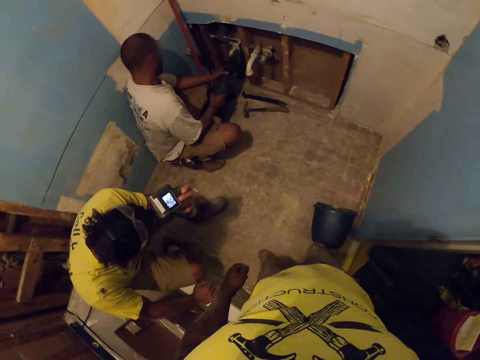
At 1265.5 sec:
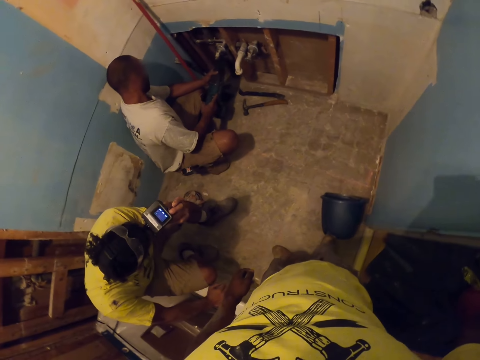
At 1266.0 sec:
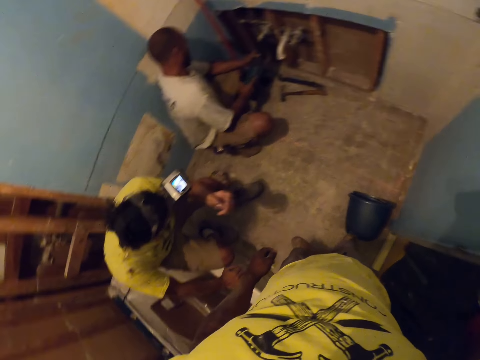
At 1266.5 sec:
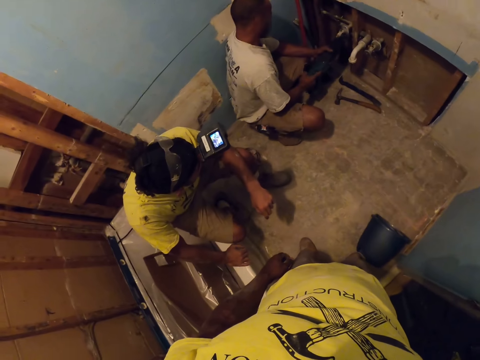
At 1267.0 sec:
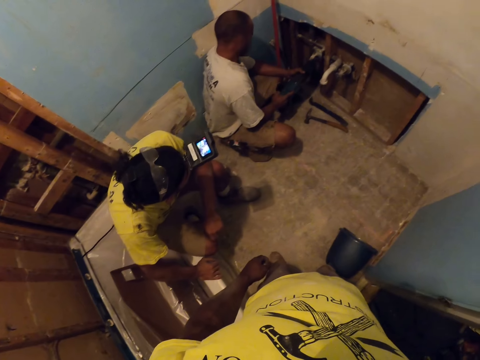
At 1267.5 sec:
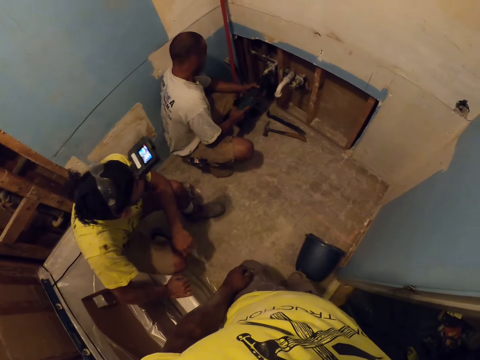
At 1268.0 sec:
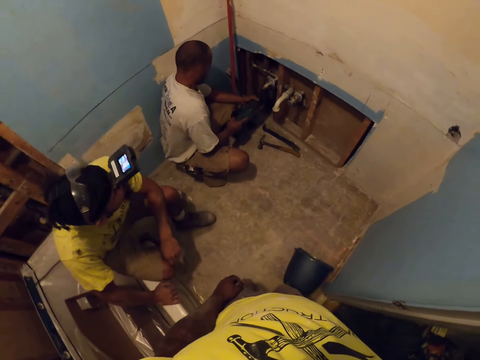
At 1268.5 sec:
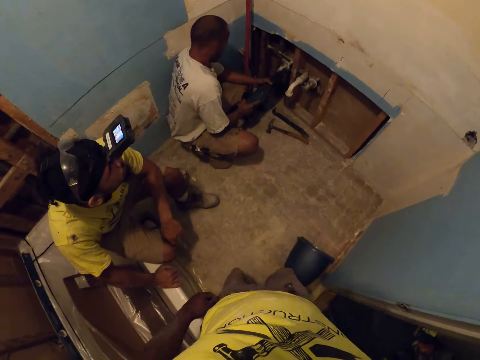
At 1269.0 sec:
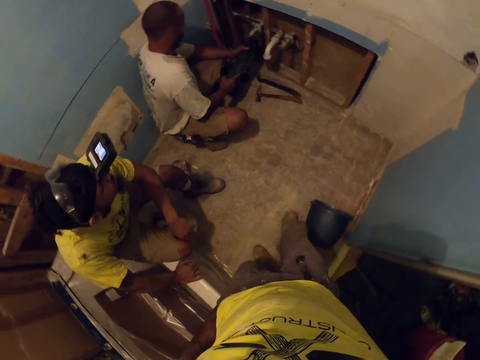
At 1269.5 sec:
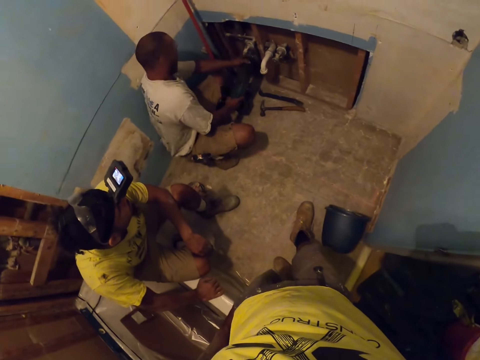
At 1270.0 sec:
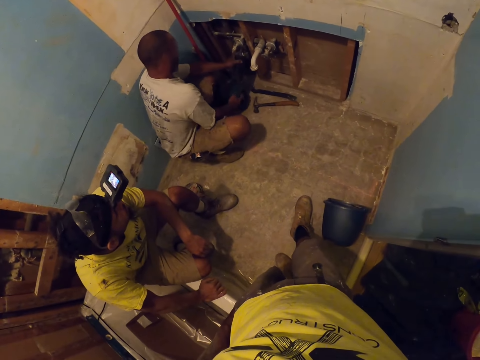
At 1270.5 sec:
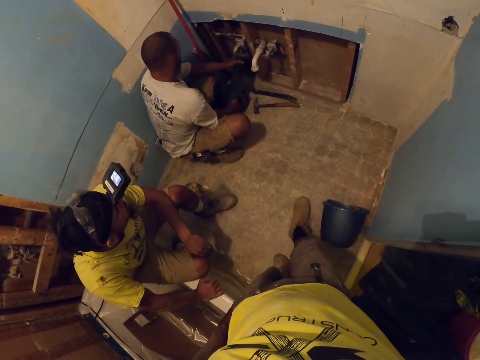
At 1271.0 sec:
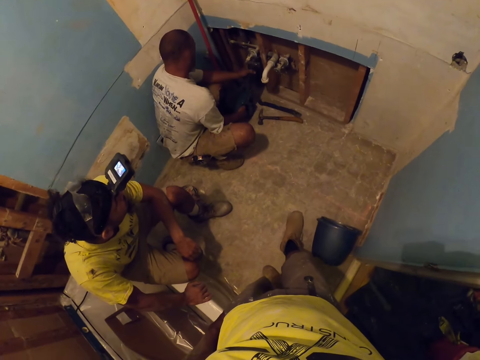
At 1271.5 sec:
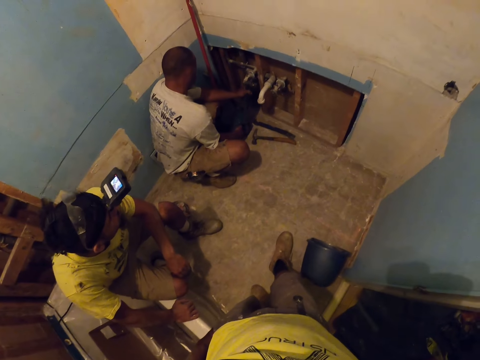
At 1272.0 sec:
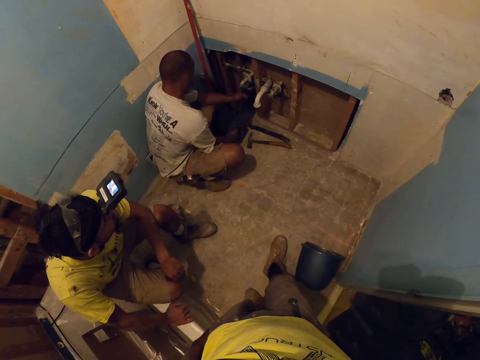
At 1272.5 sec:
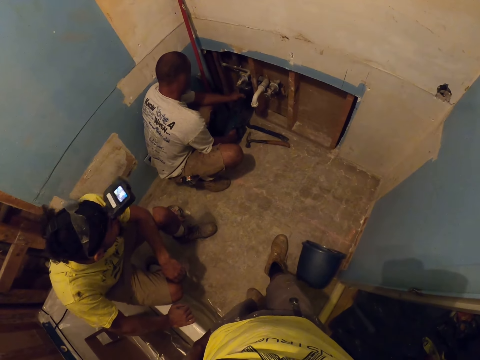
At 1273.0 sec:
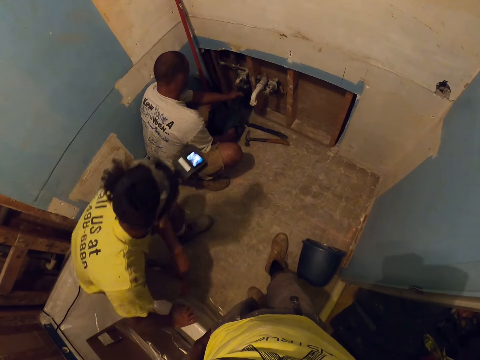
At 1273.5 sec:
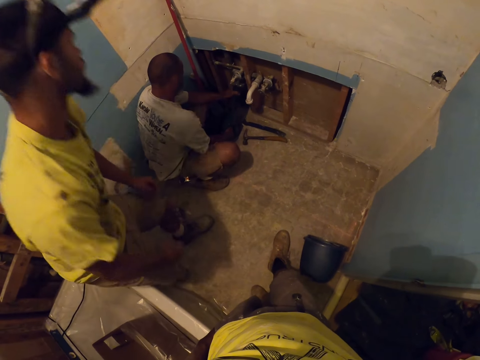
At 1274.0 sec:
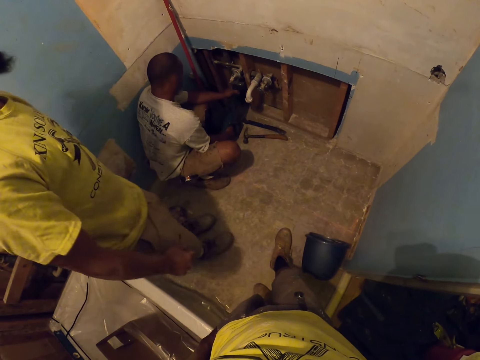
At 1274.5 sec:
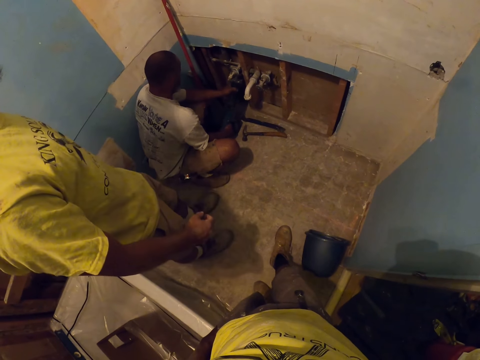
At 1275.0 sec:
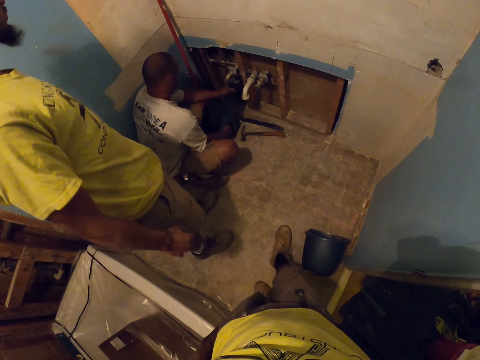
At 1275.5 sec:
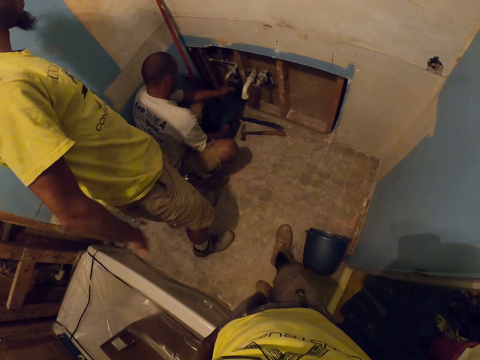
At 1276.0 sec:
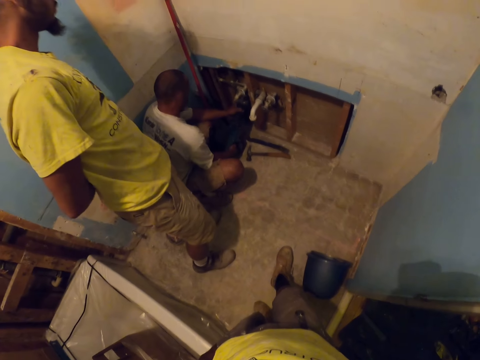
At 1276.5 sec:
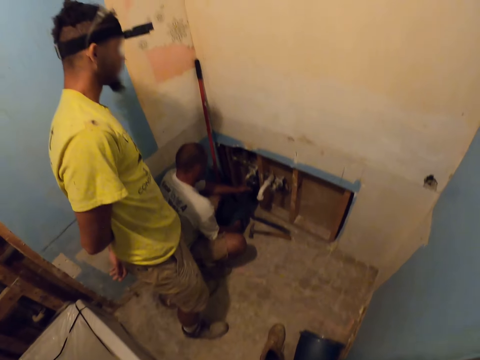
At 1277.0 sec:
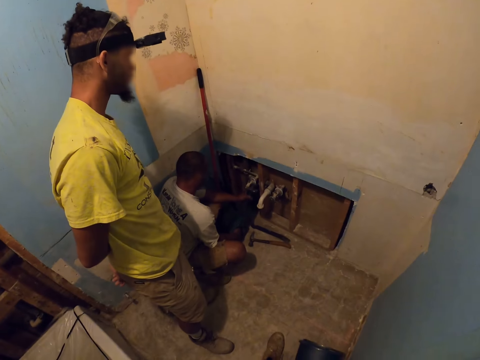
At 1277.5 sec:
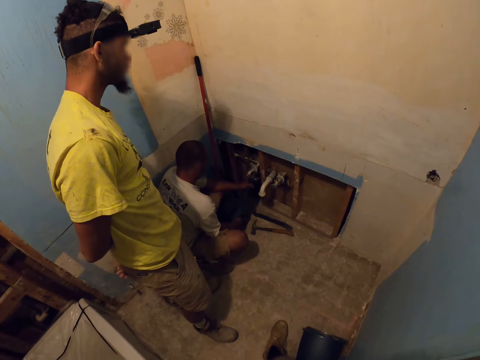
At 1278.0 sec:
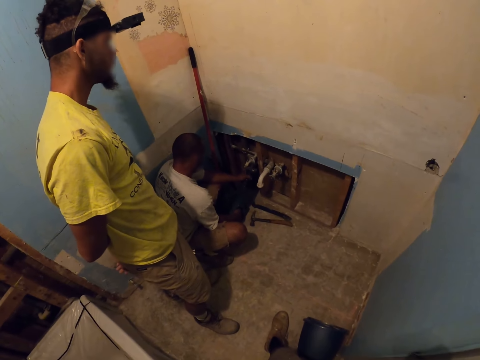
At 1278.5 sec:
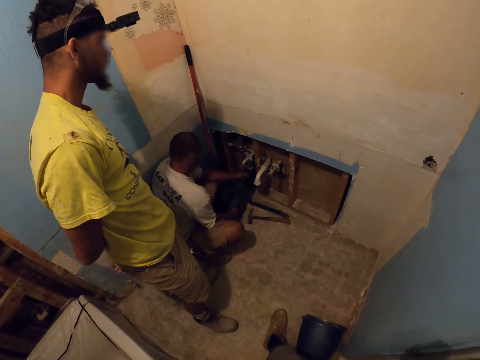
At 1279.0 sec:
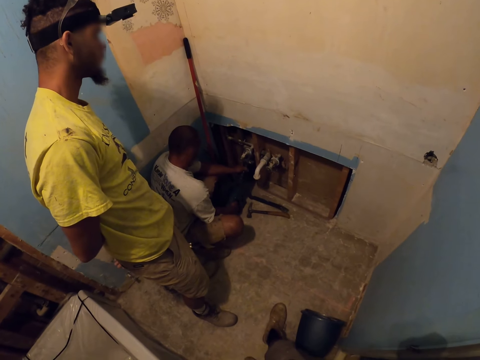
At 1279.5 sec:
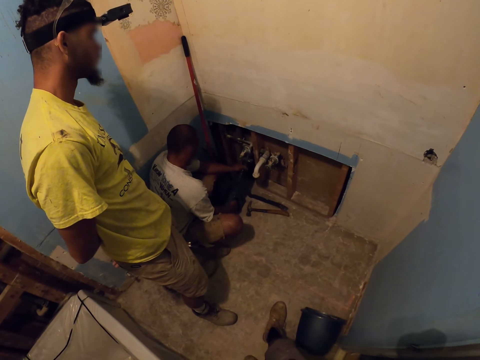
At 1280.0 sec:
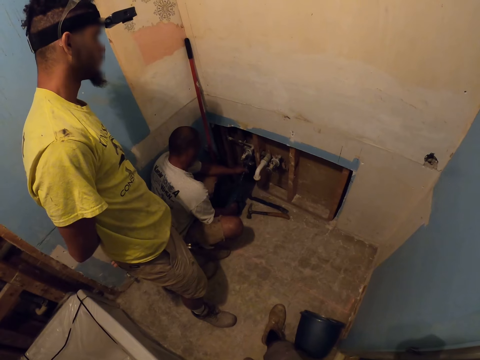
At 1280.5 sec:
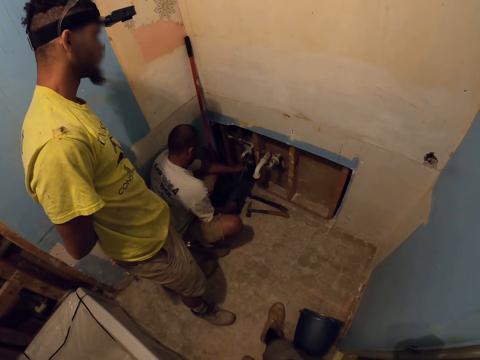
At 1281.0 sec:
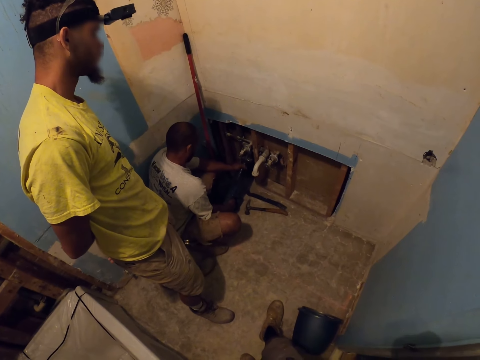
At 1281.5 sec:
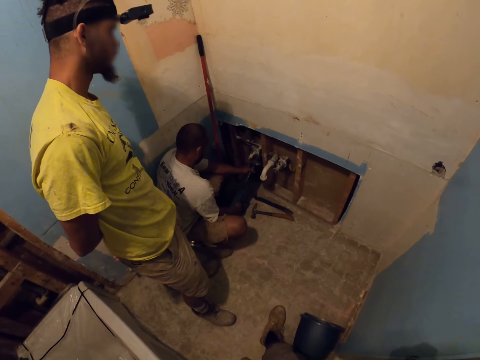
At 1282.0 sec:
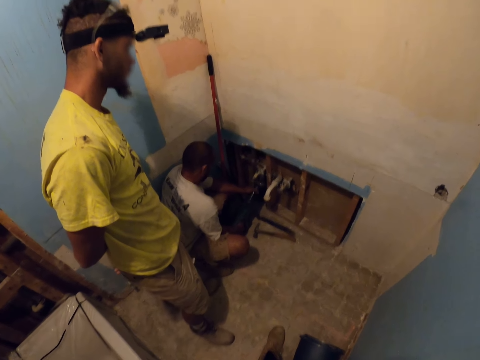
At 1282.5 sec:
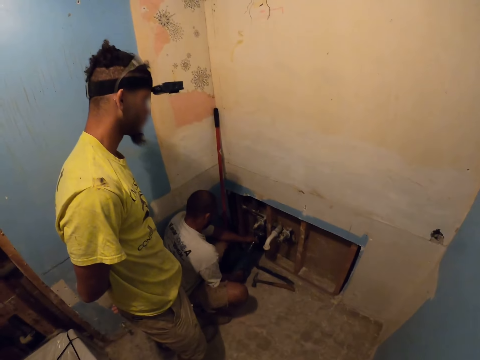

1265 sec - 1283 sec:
An apprentice works with the hand drill at the pipes compartment. The apprentice cuts the pipe. Another apprentice stands up from the sink. The other apprentice looks at the first apprentice.

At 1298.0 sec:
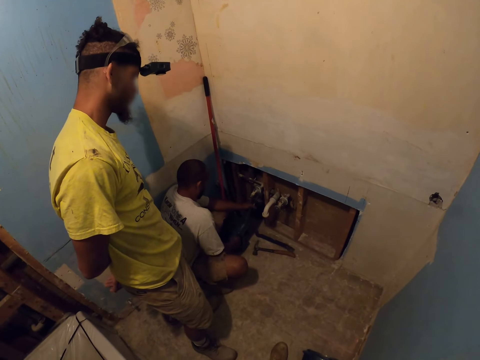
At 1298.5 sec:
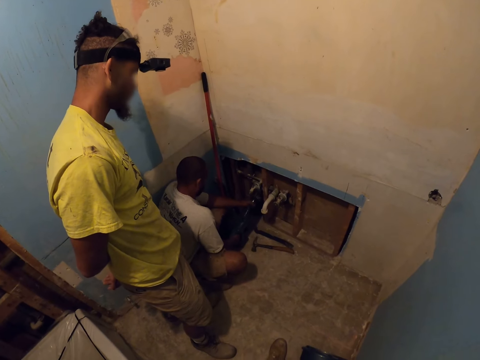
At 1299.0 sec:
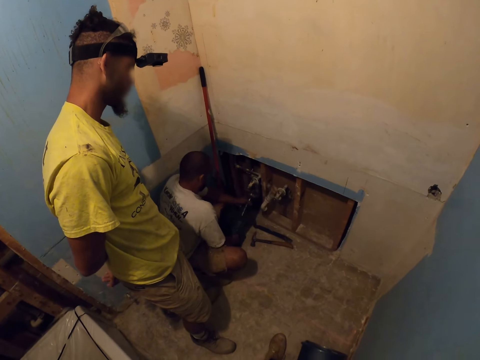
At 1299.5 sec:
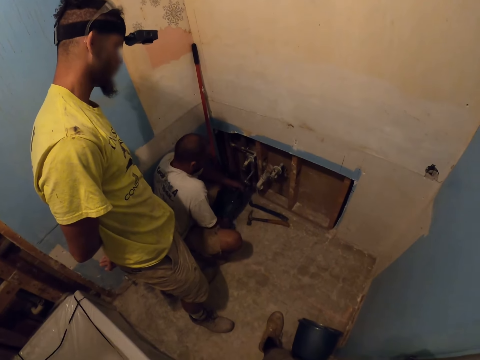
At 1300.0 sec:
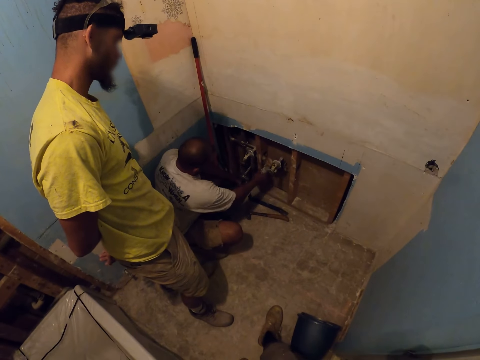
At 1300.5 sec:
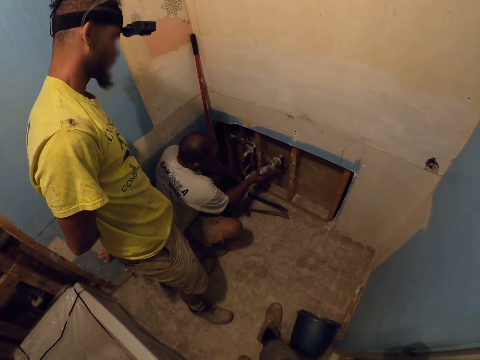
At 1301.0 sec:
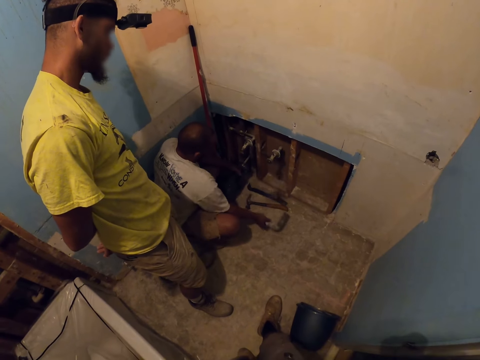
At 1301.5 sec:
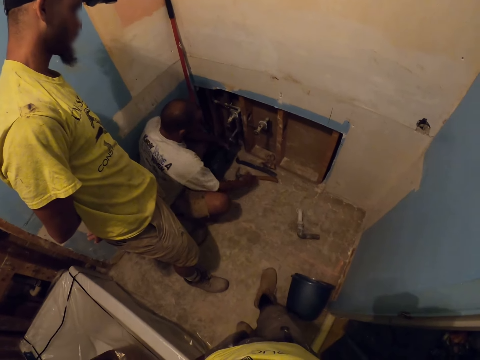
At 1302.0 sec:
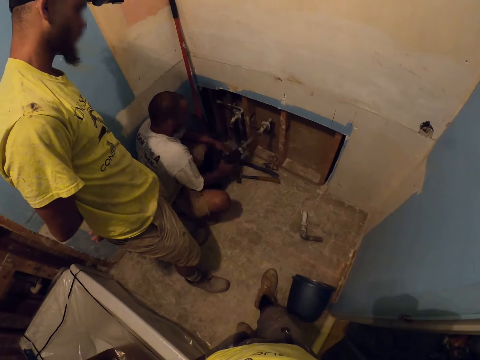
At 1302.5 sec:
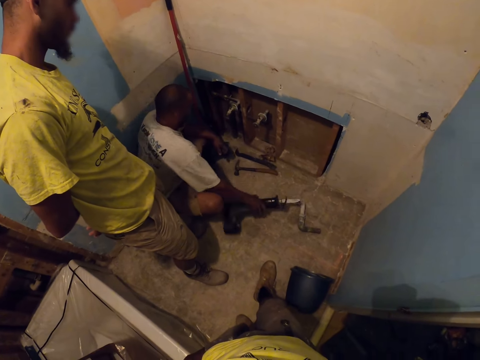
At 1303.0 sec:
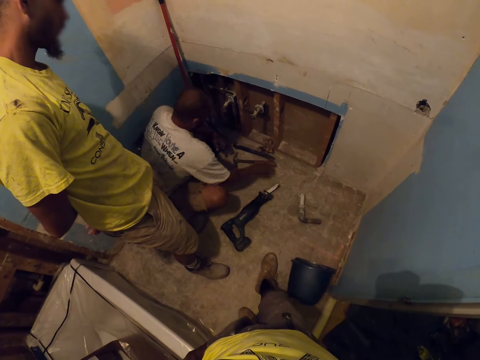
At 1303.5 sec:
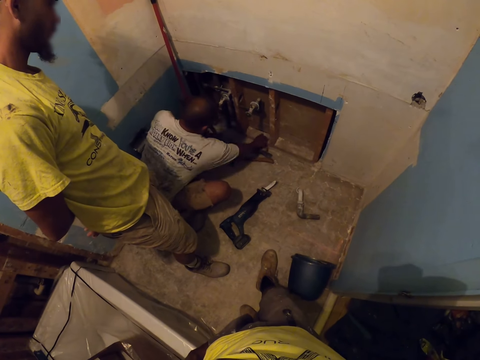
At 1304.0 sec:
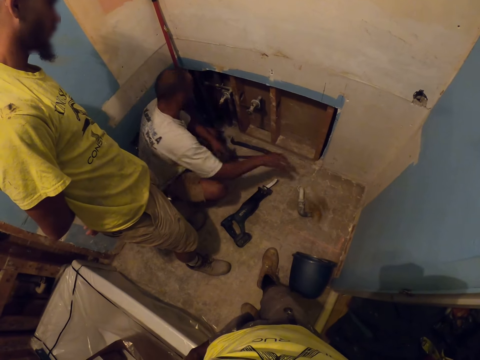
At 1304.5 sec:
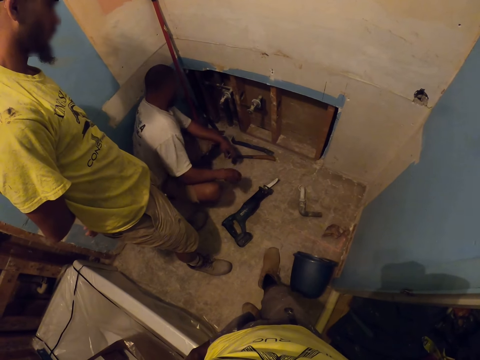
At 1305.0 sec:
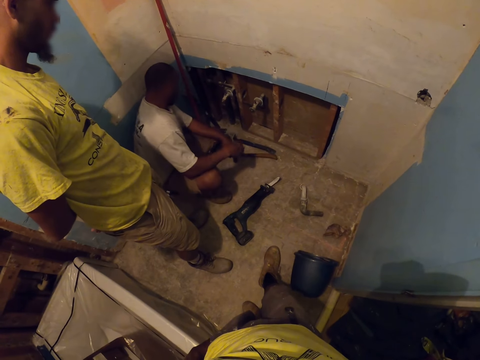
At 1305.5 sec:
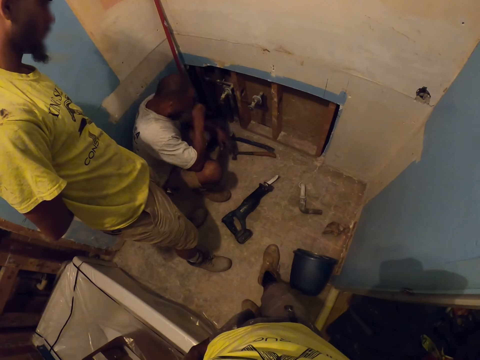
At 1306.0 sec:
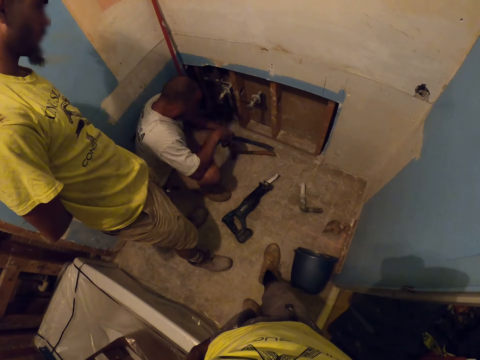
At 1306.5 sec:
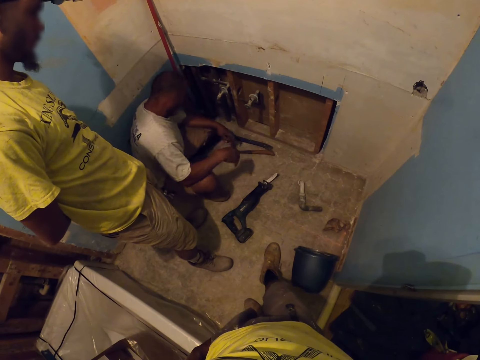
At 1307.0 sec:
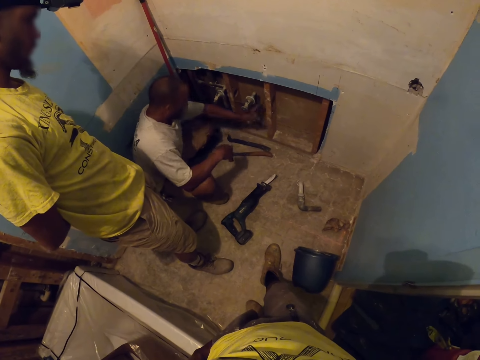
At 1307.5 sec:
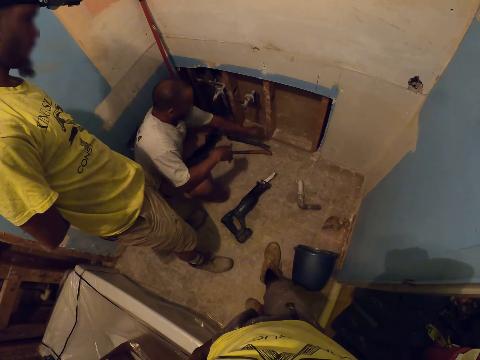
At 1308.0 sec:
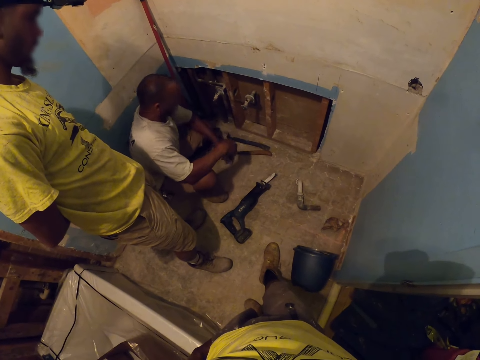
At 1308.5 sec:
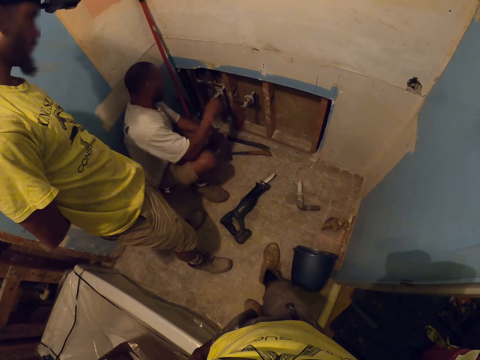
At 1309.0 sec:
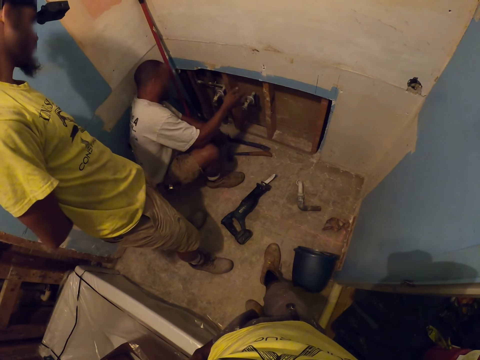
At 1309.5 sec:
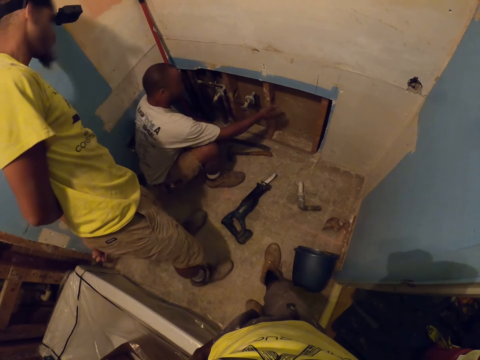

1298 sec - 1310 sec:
An apprentice picks a pipe with his right hand and drops the pipe on the ground with his right hand. The camera wearer removes the pipe from the wall. They put the pipe on the floor. The apprentice drops the hand drill on the ground with his right hand. The apprentice throws a cloth on the ground. The camera wearer moves something. The apprentice raises his right hand to his face, drops his right hand, and swipes at the pipes compartment with his left hand. The apprentice wipes the wood. The apprentice moves his right hand forward.
